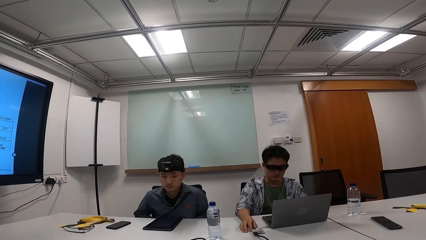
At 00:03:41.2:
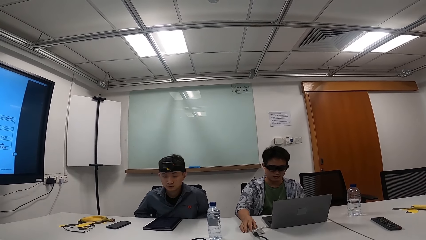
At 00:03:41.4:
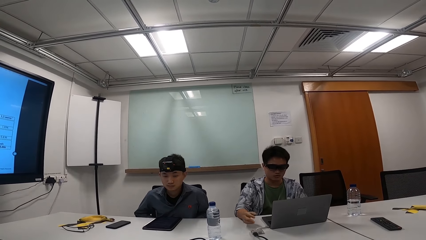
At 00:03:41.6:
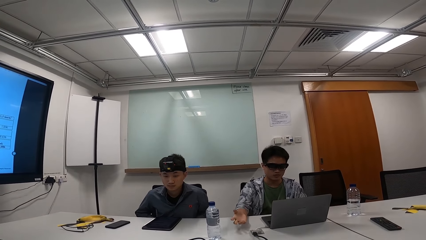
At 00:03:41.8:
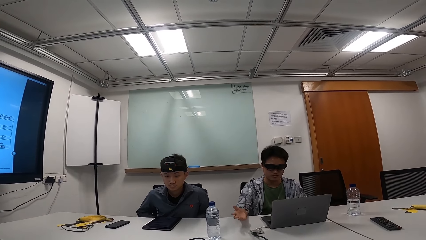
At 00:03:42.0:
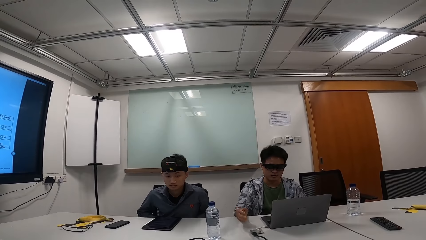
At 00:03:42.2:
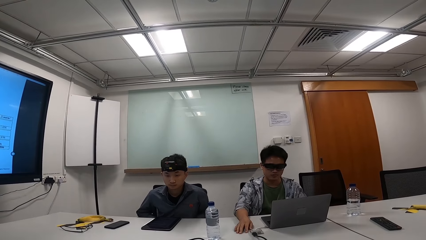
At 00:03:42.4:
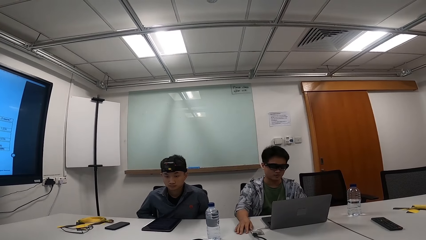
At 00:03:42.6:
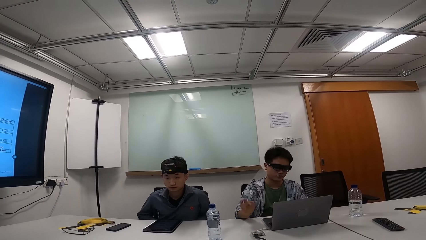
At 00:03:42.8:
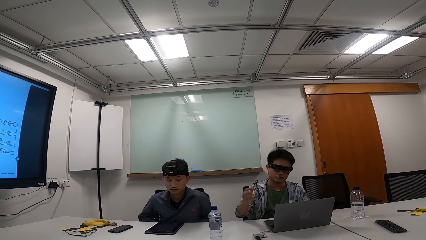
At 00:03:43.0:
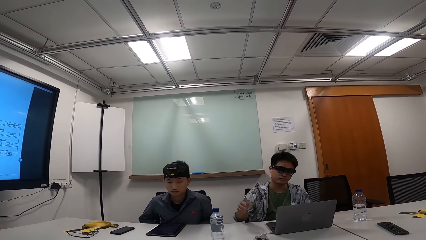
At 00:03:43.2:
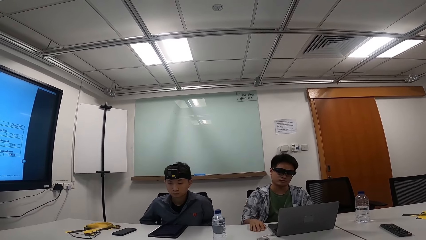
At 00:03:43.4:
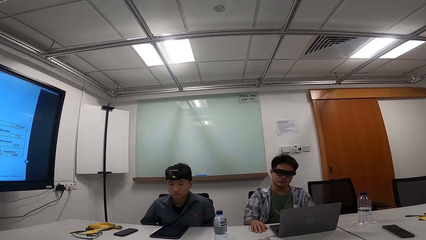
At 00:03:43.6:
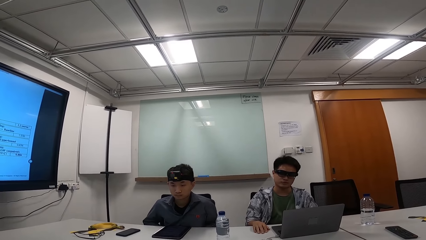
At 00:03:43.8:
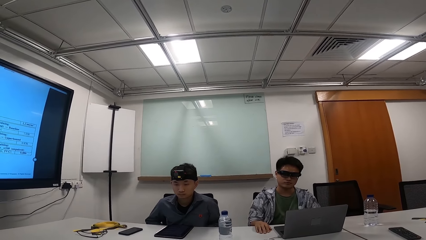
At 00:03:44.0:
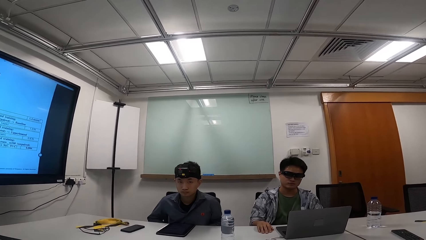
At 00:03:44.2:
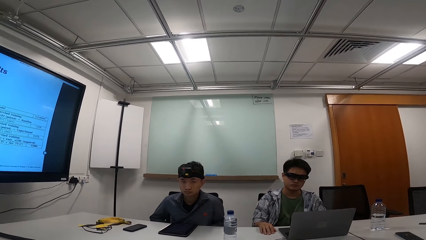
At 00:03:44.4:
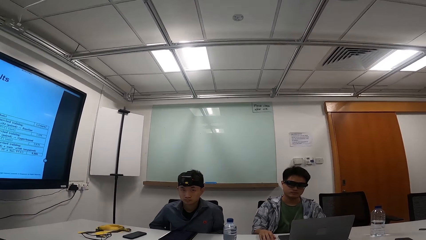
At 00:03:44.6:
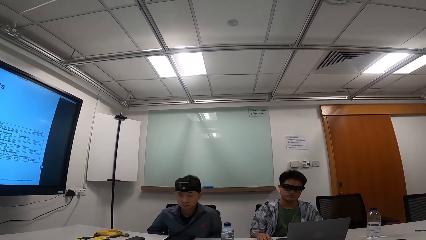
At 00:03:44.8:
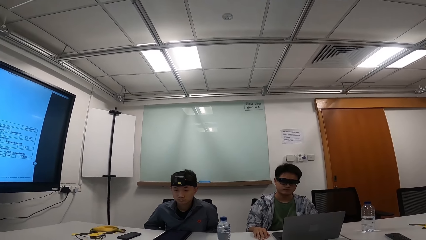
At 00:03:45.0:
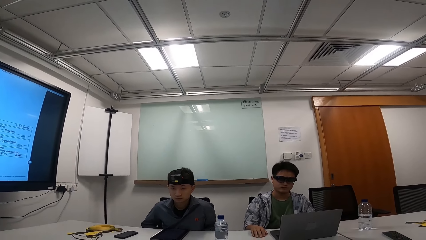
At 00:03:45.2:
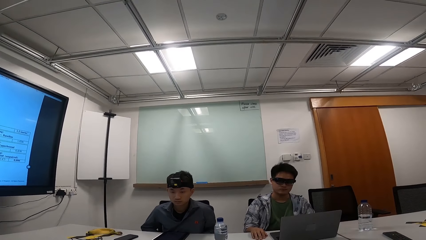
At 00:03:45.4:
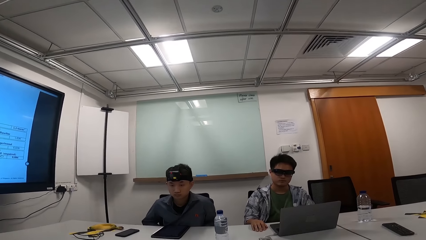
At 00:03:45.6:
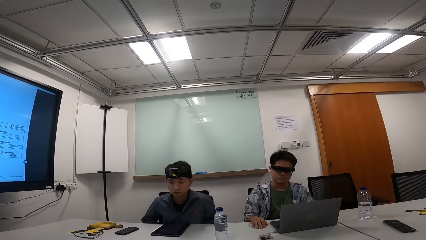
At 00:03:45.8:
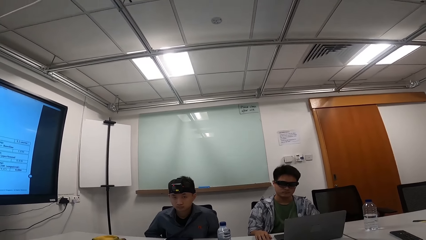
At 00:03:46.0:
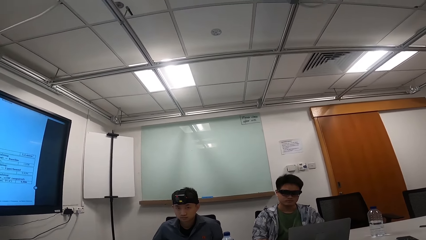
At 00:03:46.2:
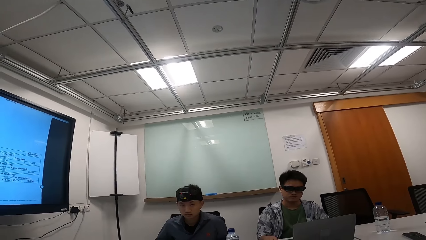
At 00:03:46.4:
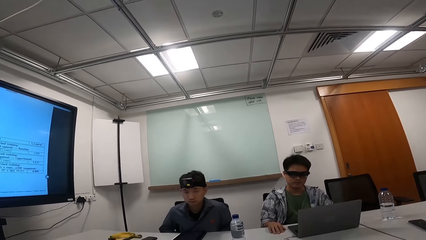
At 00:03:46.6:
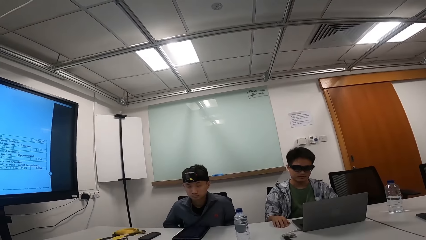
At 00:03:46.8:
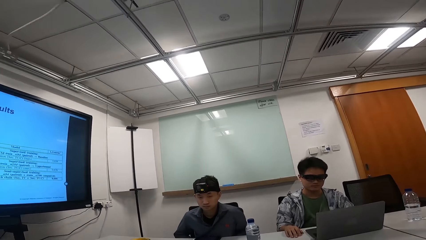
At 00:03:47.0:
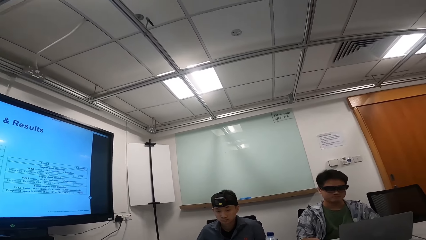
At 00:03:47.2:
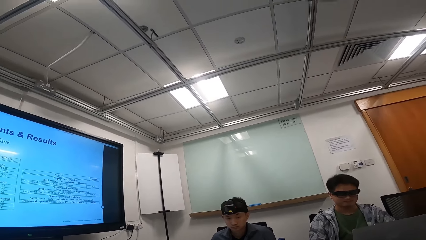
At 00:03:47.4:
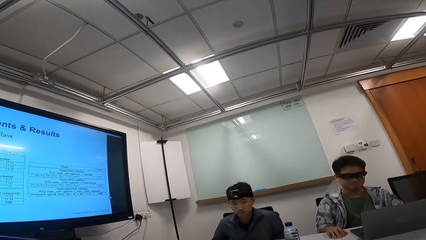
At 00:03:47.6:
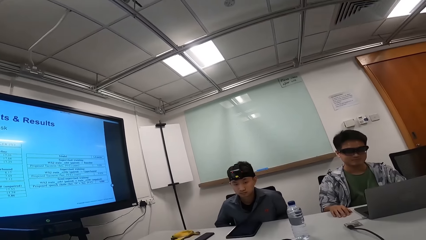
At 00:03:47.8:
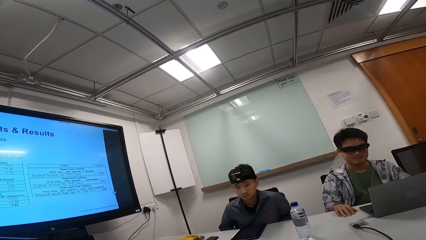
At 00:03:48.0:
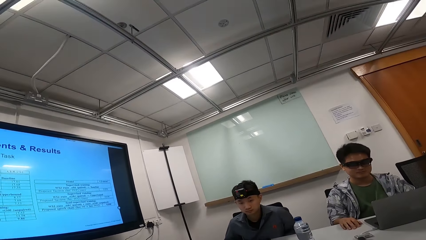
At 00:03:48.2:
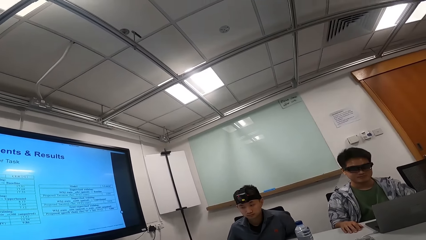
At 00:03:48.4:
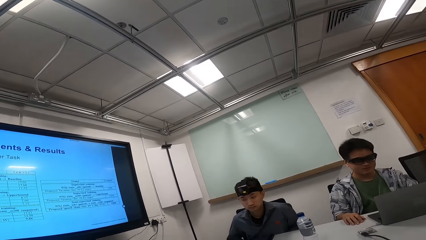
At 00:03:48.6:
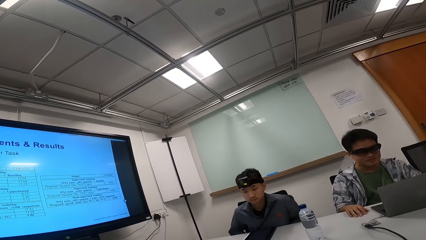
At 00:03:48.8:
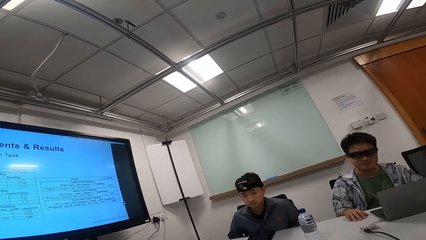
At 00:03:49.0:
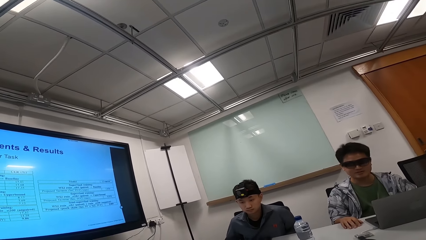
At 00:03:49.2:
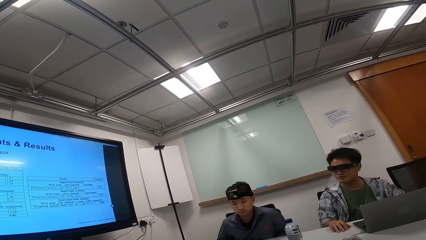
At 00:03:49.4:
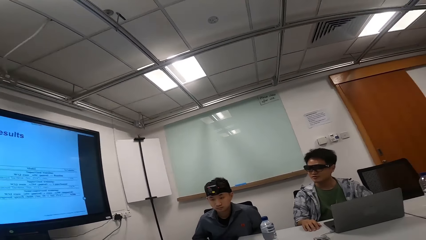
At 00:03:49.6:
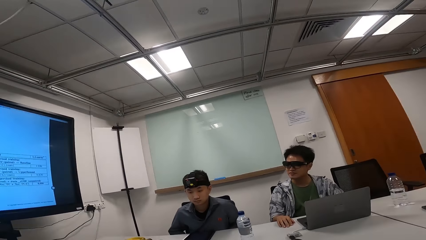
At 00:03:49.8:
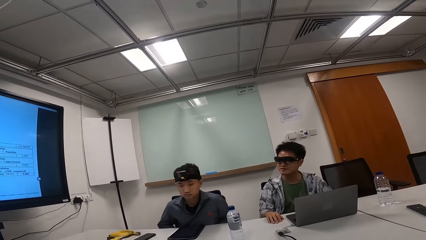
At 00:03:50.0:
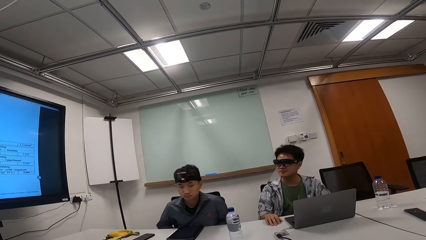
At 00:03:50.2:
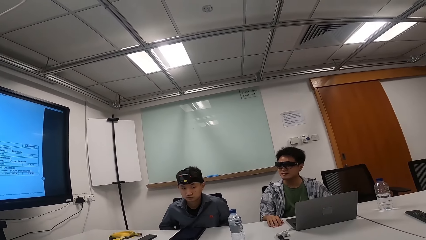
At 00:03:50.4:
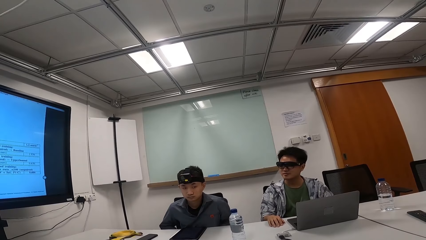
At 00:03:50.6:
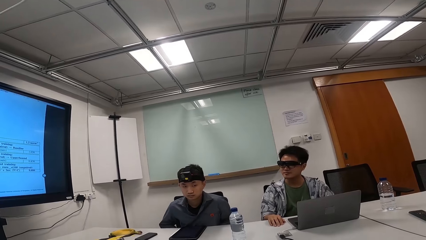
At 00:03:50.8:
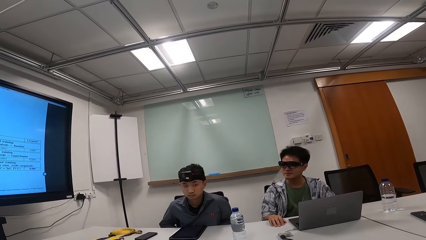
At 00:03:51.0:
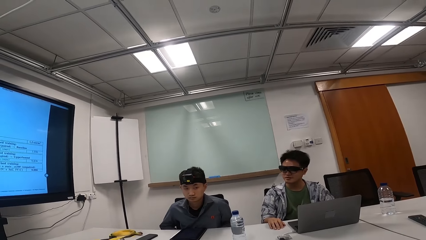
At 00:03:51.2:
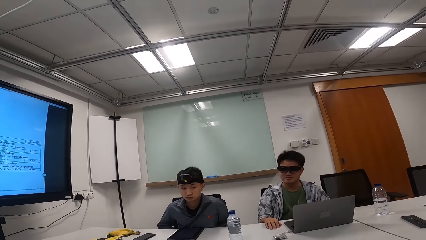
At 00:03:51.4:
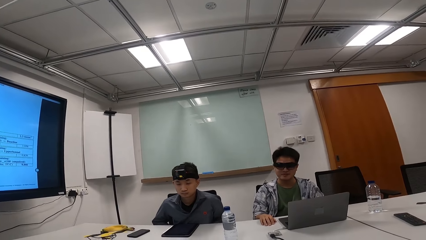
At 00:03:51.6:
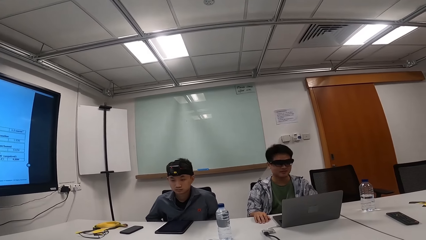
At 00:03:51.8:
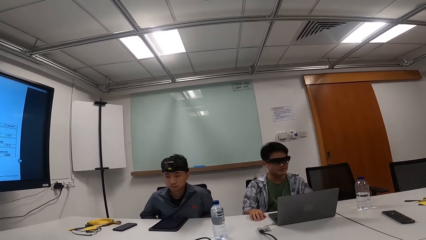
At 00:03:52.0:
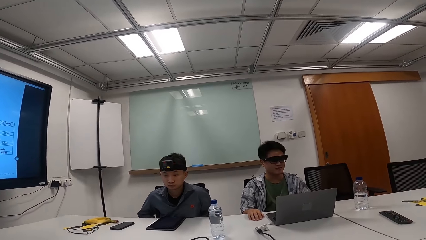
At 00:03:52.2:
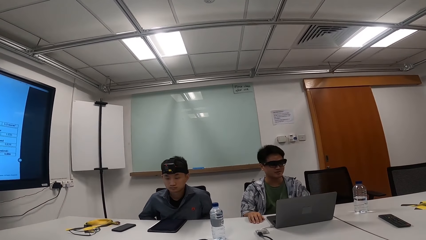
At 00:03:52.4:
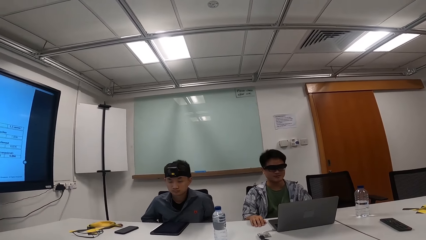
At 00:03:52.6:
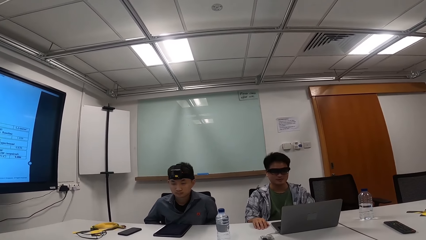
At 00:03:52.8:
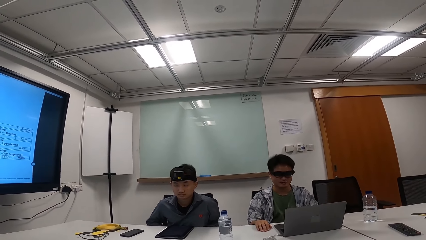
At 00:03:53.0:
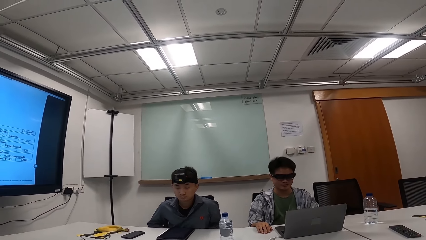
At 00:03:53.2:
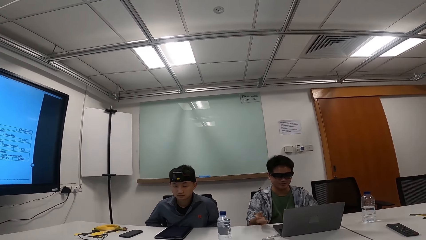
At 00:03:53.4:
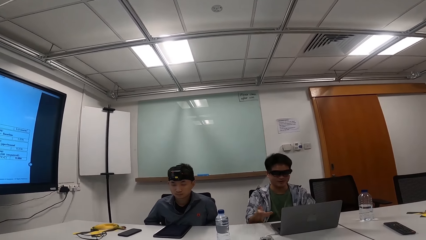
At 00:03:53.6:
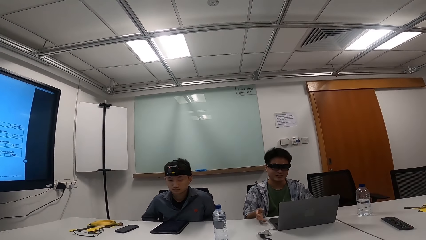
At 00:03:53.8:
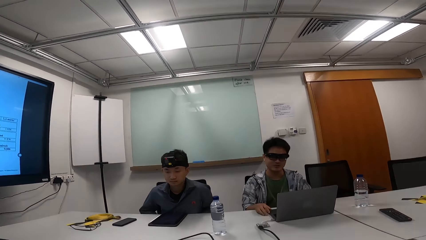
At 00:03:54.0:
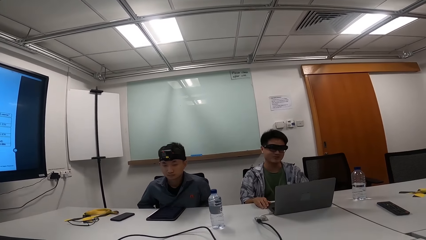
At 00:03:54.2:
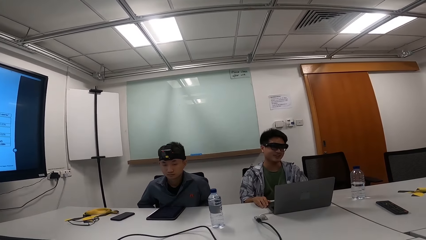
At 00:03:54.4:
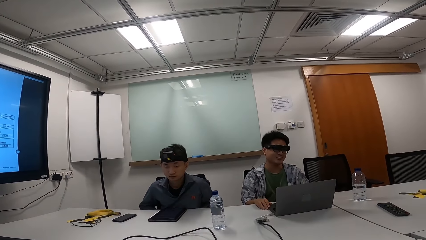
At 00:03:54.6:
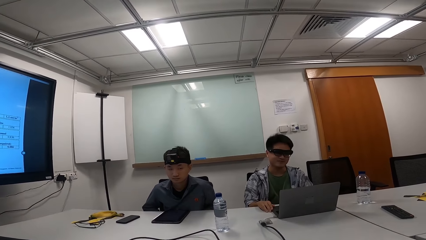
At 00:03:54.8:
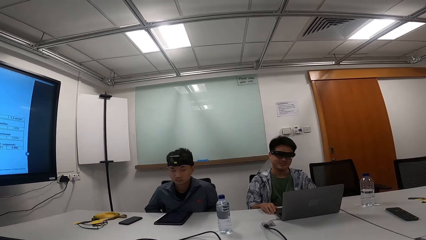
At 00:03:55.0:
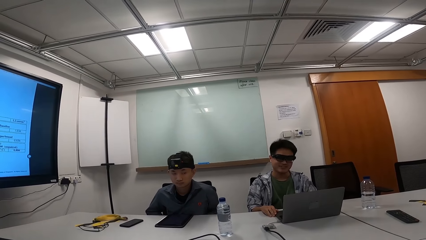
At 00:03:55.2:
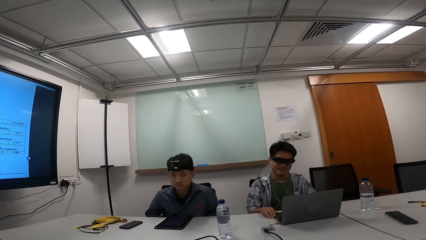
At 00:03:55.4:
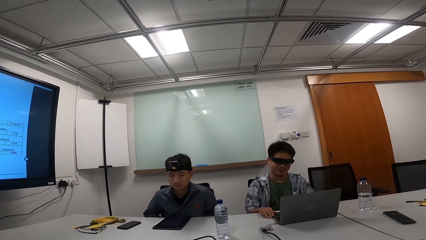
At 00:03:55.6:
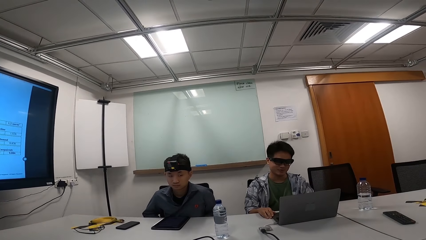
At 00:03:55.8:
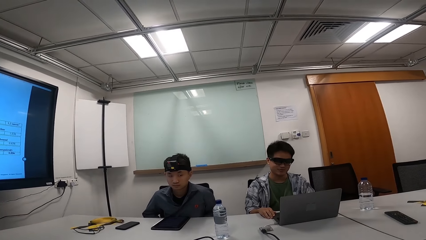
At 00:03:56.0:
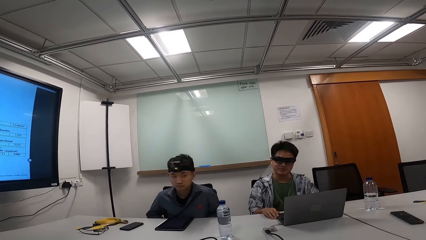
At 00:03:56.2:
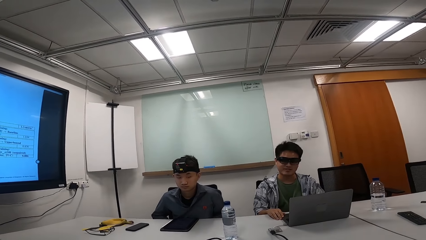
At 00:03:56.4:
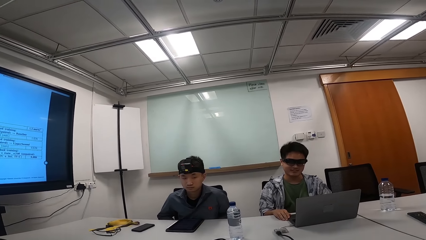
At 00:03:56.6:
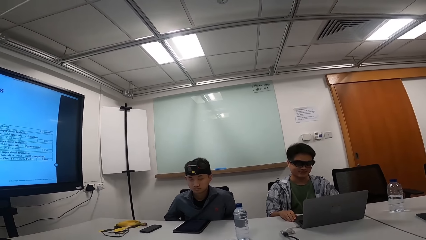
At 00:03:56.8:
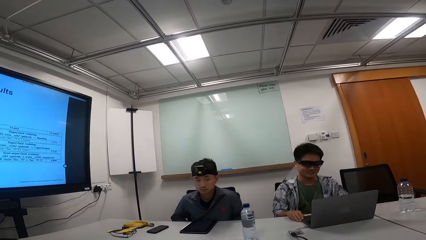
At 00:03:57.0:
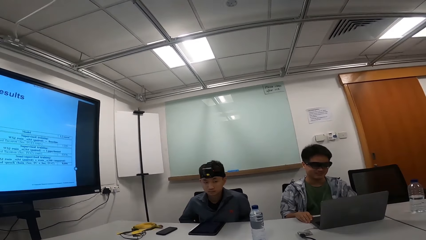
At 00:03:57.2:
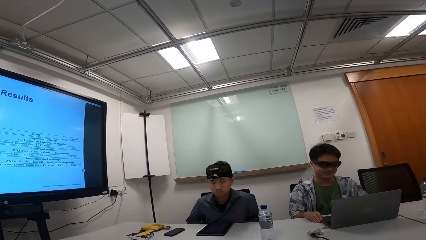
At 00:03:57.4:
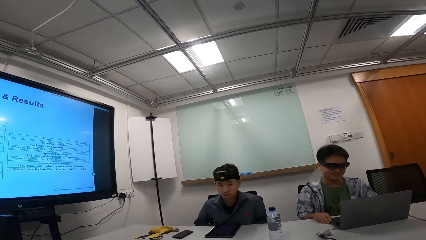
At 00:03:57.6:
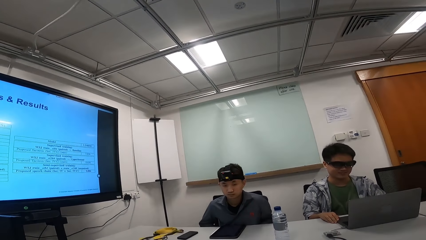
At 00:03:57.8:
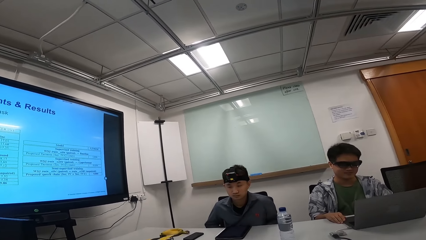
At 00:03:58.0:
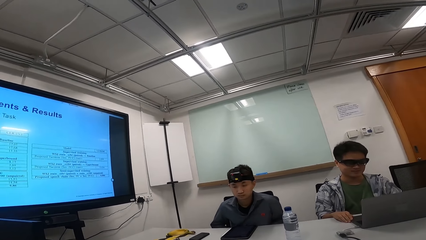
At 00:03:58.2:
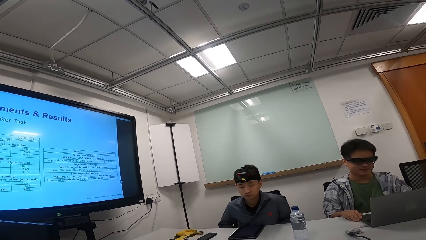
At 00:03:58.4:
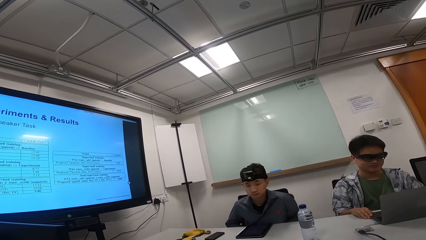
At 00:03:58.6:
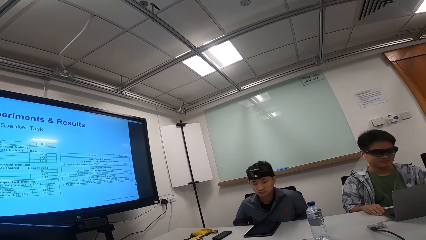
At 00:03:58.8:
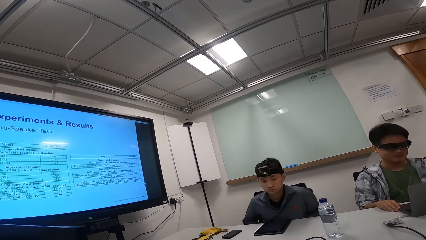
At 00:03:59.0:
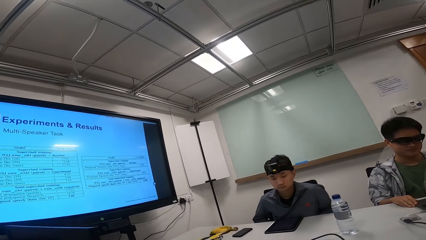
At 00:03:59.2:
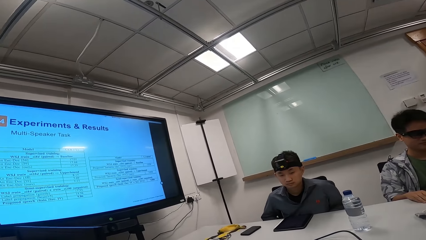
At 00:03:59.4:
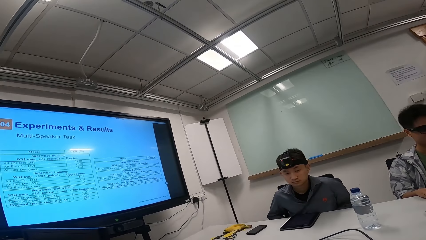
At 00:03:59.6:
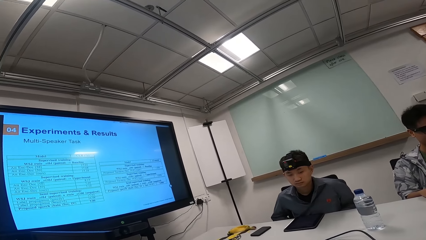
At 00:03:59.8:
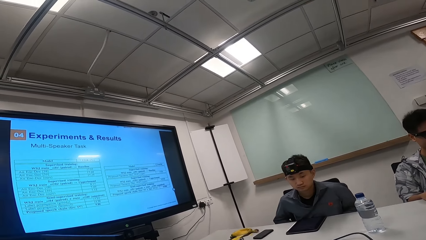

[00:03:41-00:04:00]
A man converses with the camera wearer. The man raises the hand. The man looks at the screen. The man talks to the camera wearer. The man looks at the laptop.
